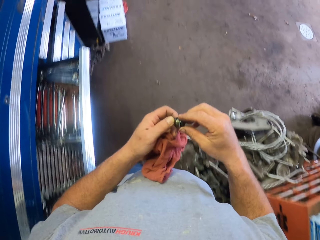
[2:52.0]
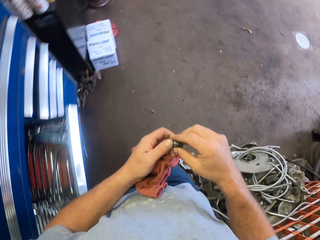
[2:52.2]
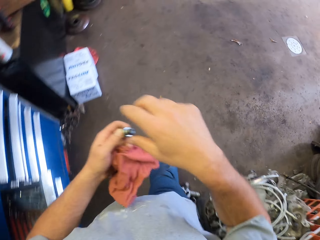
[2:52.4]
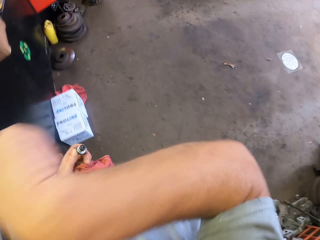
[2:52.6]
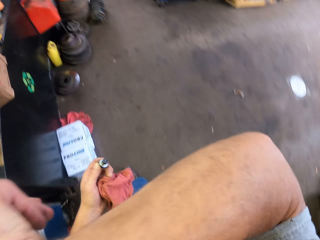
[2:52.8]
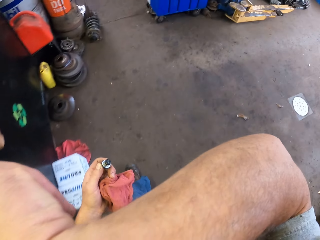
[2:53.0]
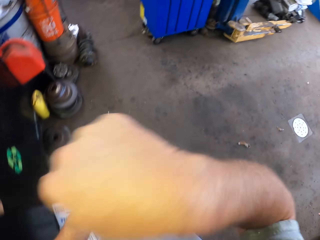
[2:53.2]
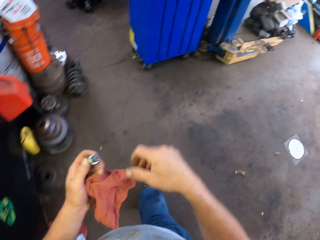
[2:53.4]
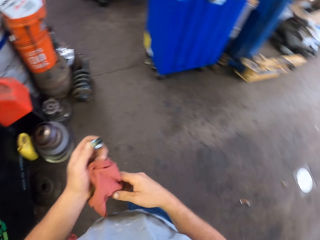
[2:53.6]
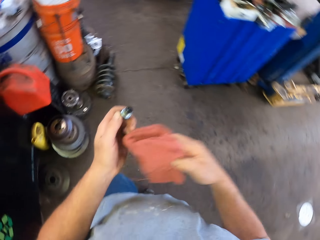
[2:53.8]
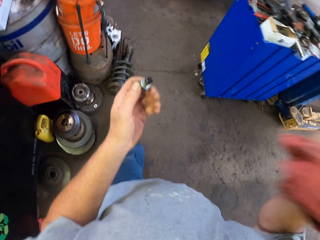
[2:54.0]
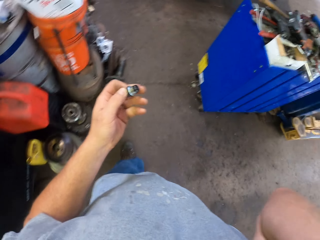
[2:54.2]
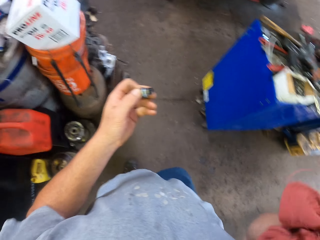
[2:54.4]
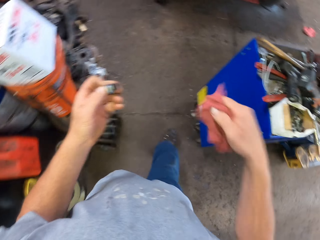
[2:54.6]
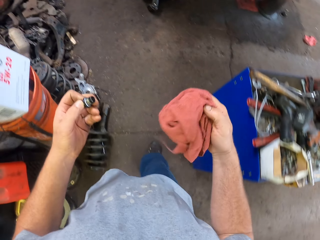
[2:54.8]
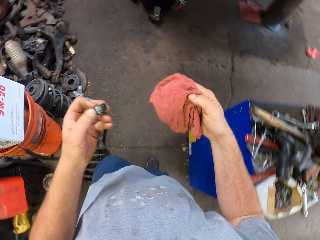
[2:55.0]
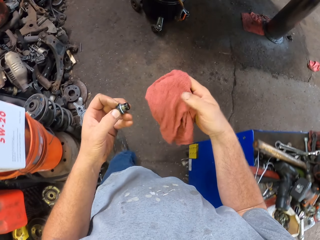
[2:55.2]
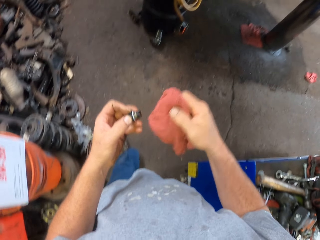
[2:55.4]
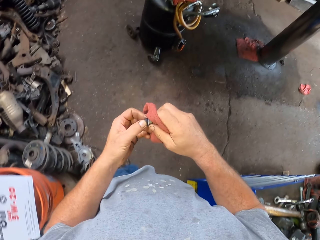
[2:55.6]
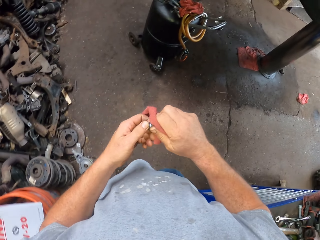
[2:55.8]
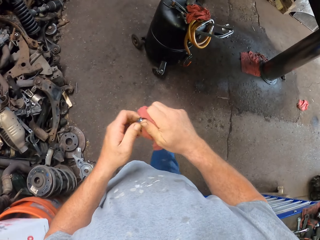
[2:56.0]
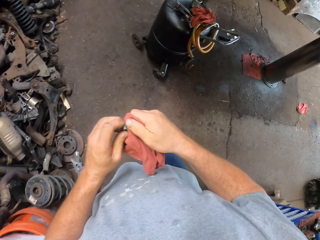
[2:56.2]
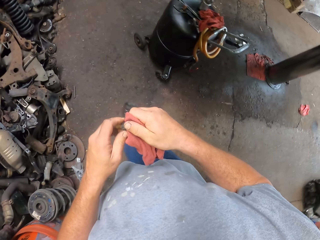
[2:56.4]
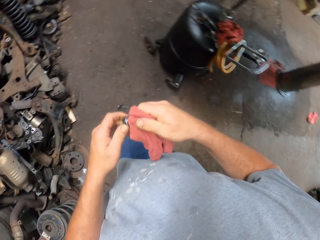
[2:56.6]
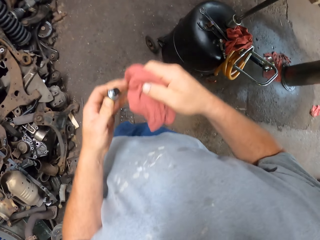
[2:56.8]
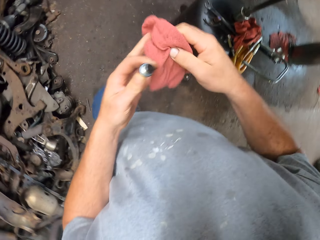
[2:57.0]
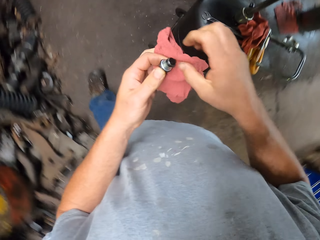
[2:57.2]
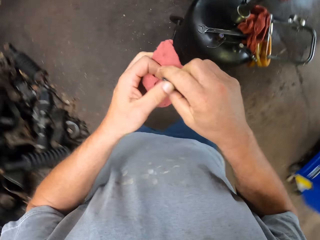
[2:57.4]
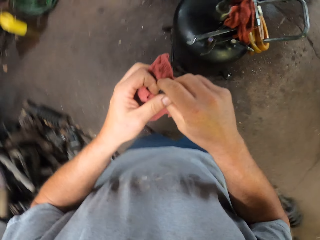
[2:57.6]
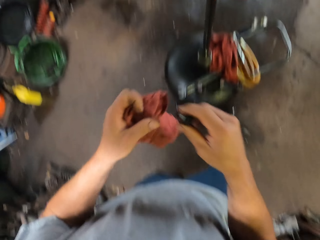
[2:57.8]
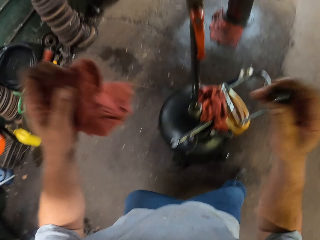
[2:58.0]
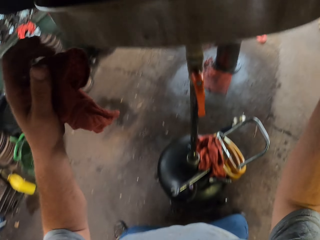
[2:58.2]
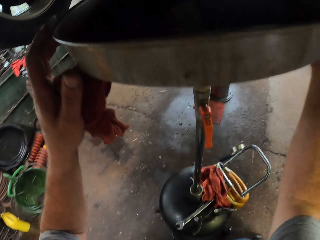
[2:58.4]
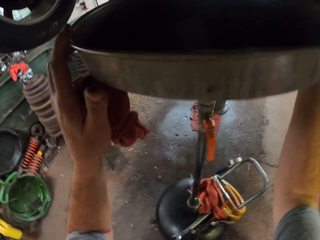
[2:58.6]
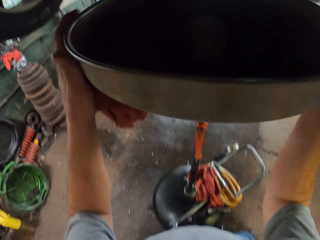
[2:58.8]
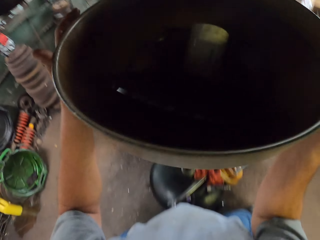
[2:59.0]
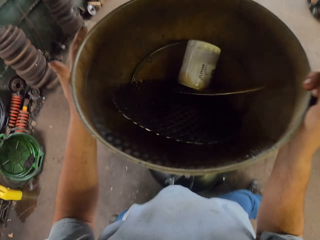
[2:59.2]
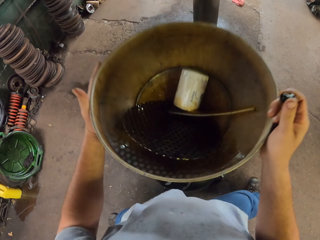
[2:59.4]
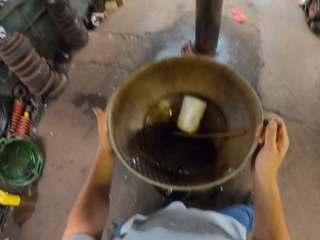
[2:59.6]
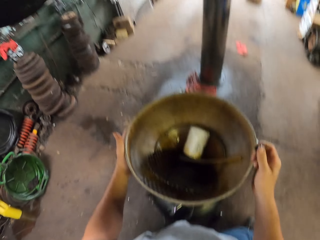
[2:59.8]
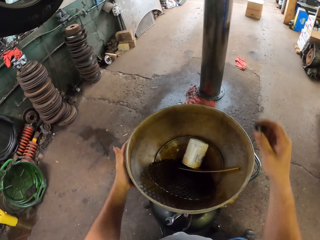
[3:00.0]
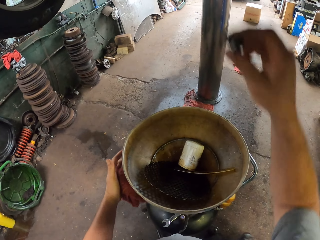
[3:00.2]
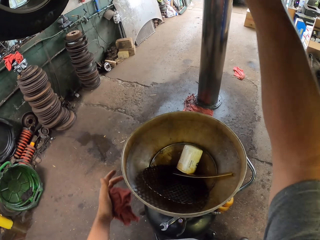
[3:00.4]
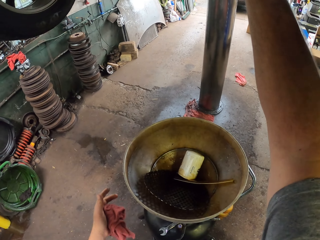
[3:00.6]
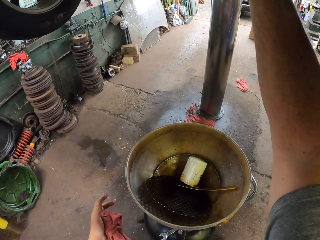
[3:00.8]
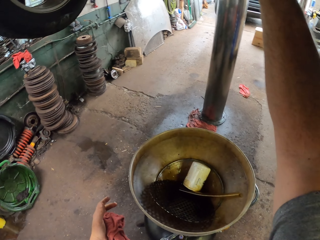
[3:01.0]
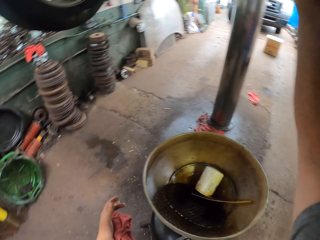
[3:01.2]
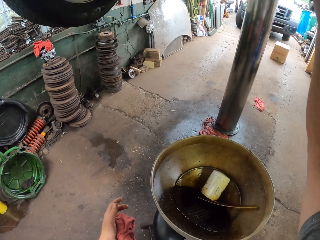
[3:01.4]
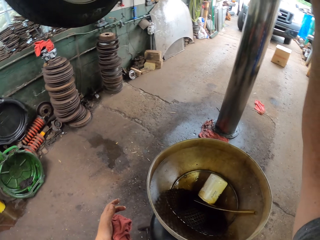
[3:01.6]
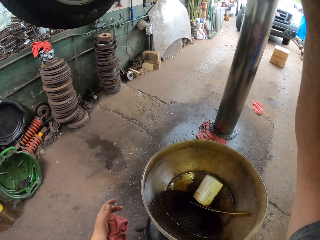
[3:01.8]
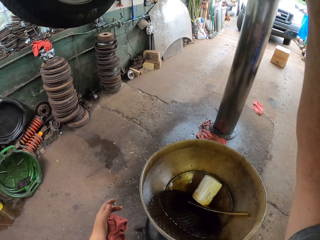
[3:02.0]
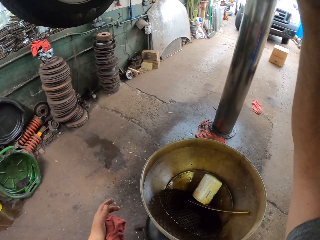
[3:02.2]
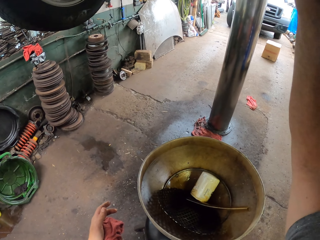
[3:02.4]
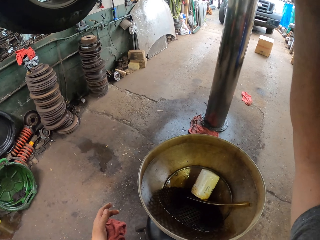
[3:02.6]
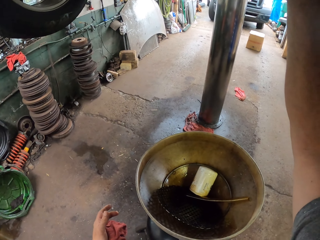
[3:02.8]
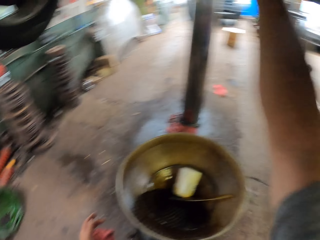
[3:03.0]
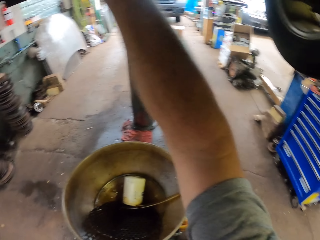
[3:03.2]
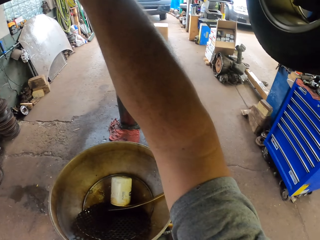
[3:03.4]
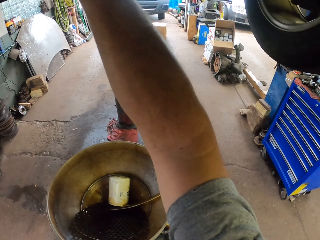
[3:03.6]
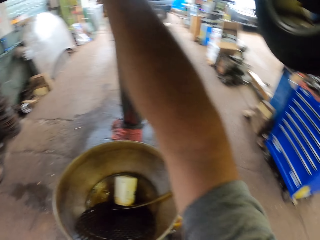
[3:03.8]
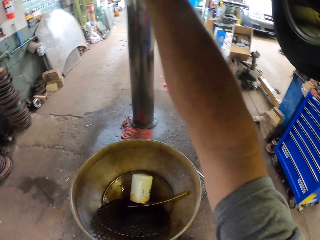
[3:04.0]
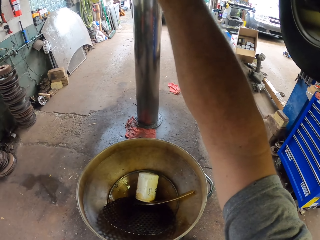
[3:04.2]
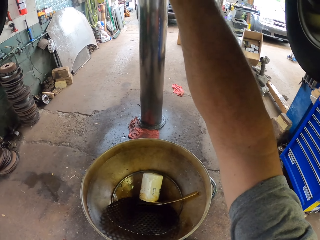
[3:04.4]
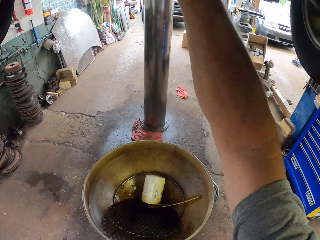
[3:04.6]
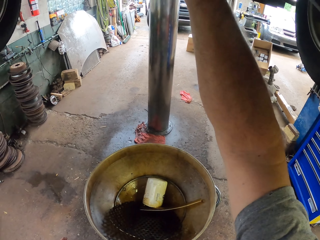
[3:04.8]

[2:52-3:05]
The camera wearer lifts his hand. He lifts the cloth. He wipes the nut and bolt. He lowers the steel bowl. He fixes the car. He puts the nut and bolt in the oil tanker.

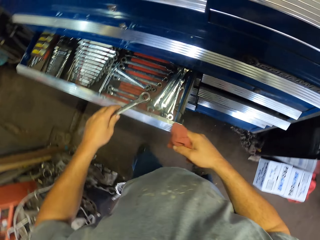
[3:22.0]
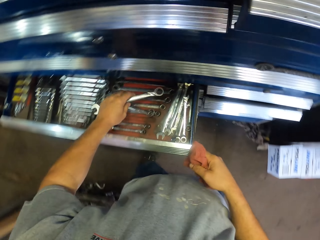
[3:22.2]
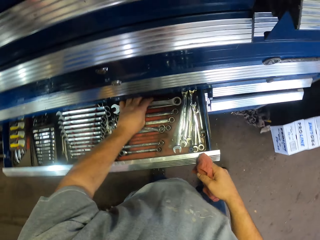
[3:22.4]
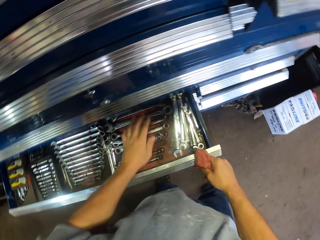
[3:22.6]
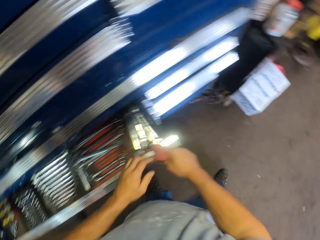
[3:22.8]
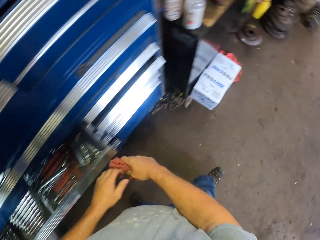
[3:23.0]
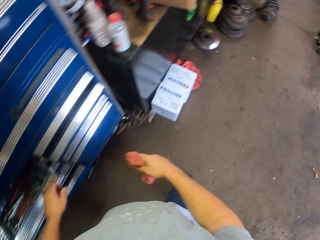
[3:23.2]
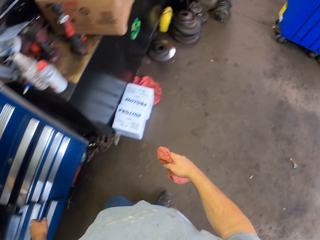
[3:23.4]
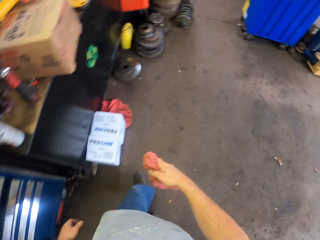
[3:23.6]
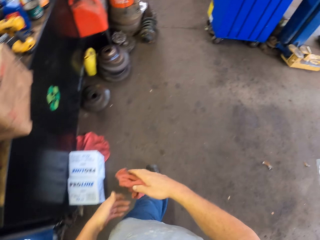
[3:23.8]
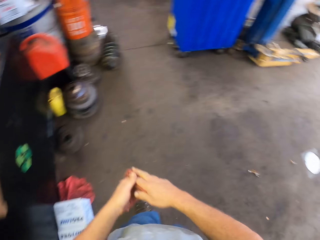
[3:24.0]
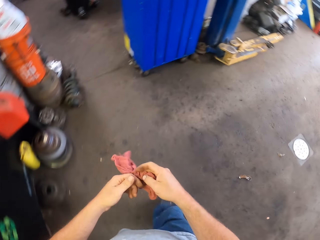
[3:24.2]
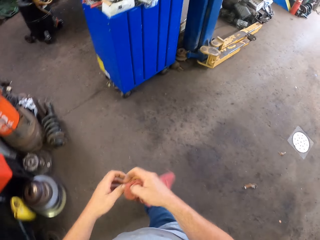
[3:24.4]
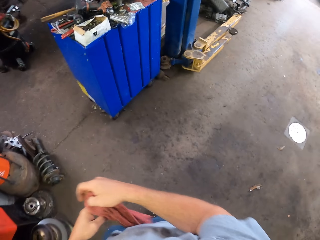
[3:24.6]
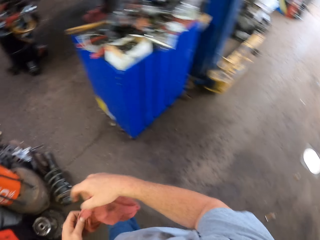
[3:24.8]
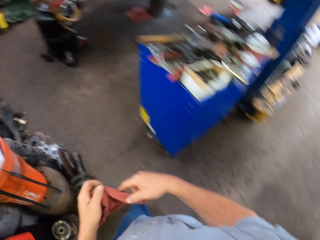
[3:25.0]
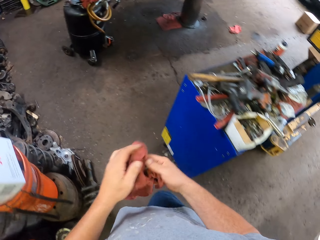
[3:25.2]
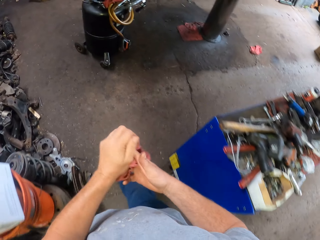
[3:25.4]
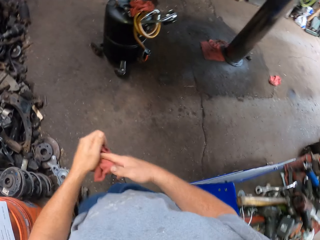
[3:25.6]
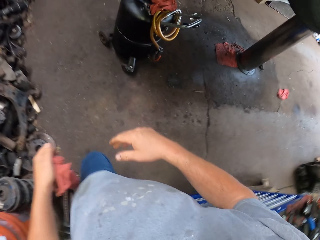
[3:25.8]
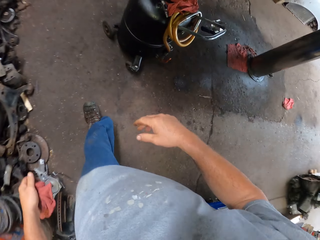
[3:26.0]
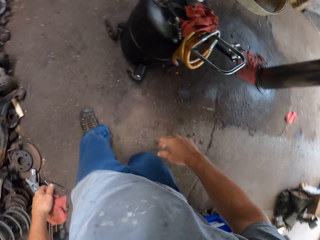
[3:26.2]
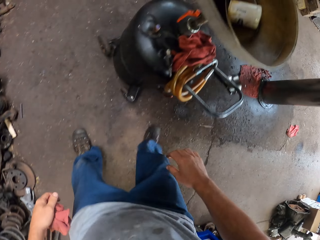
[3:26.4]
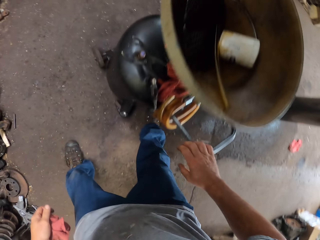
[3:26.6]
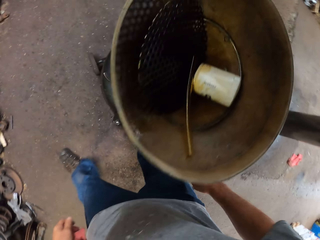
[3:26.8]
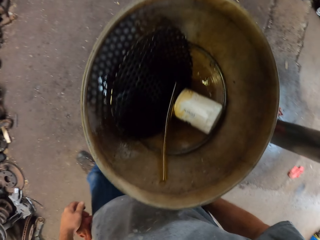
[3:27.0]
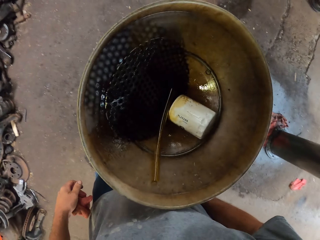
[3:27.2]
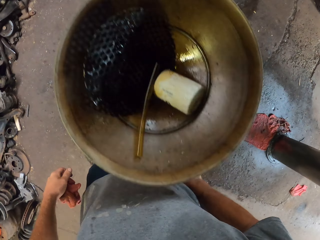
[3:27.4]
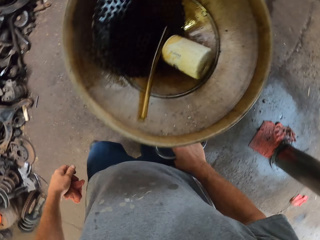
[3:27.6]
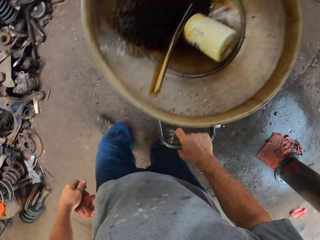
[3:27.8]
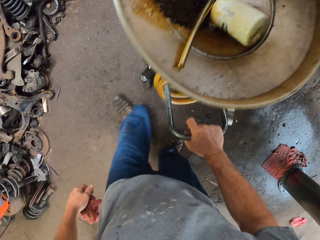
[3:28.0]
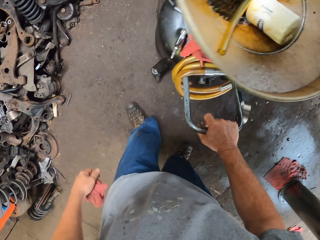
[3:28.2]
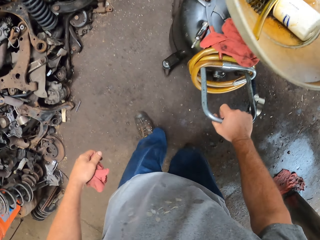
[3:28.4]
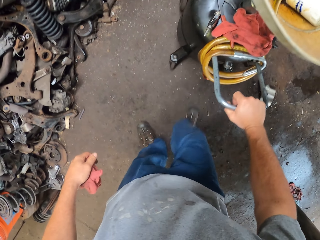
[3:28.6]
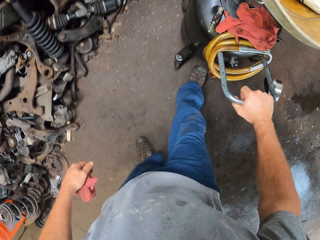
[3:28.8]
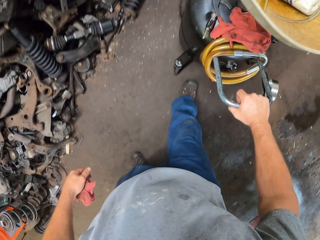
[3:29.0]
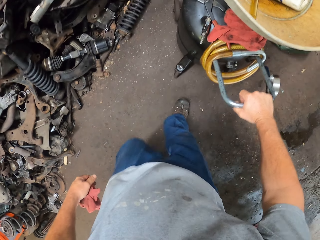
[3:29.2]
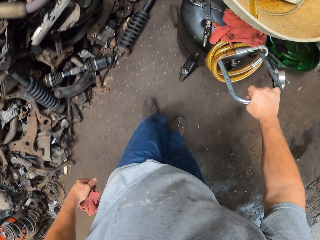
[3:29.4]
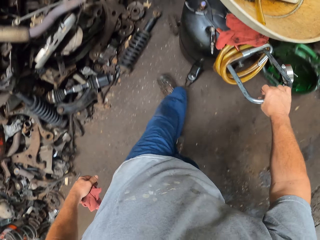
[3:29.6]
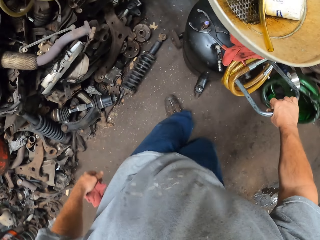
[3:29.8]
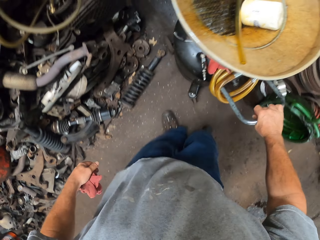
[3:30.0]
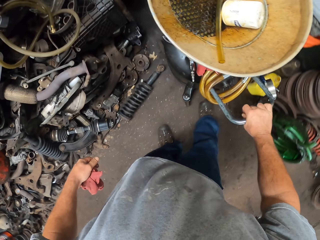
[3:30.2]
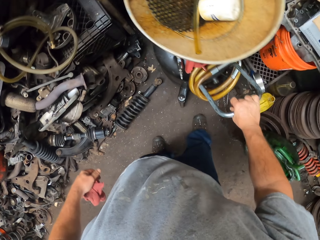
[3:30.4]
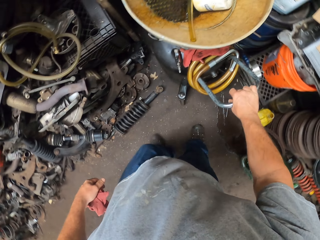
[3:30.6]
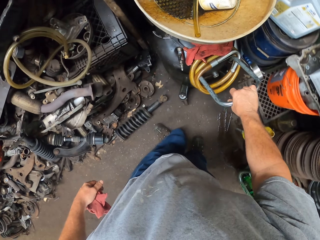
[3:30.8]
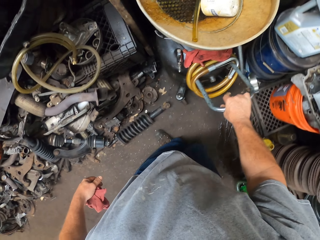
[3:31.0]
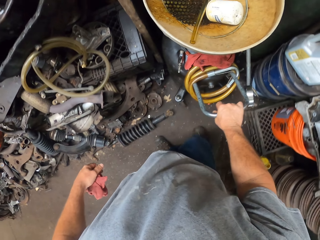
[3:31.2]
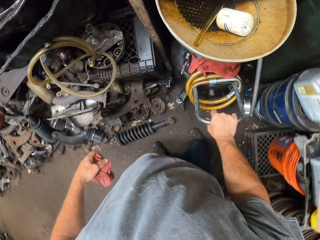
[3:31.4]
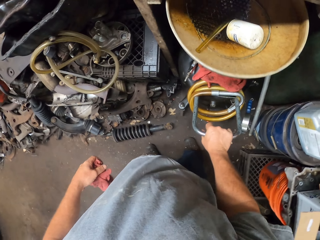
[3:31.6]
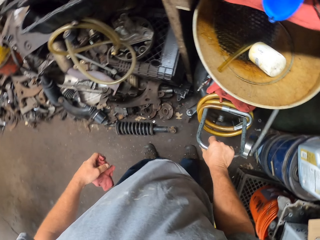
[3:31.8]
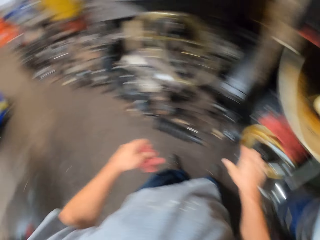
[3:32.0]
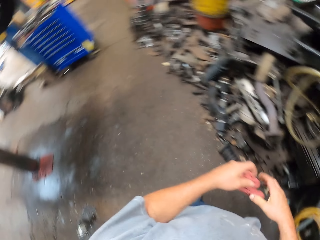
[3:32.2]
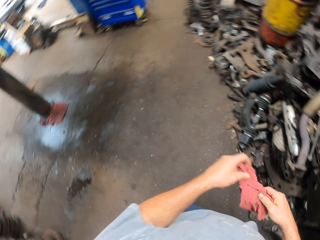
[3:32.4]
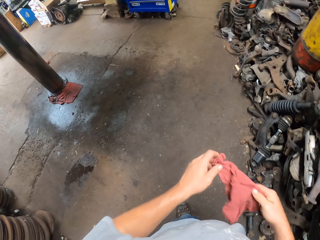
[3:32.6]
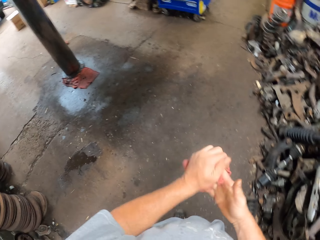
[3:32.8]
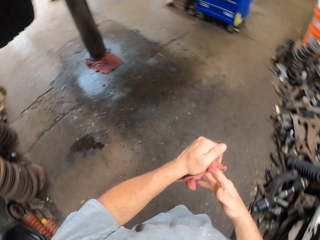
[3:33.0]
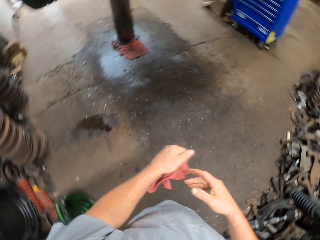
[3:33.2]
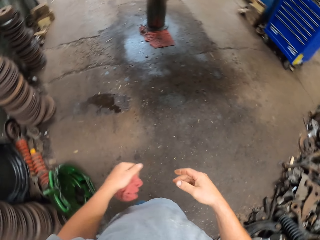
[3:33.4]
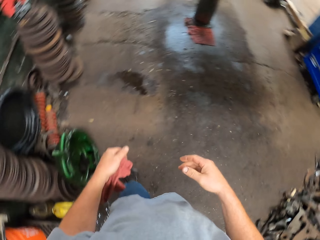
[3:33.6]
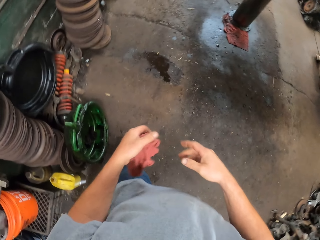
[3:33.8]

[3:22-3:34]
The camera wearer places the spanner in a tool box. They move around the garage. They hold something. They move the gas cylinder from the tanker forward. They pull something. They place the gas cylinder from the tanker on a corner. They walk back.
